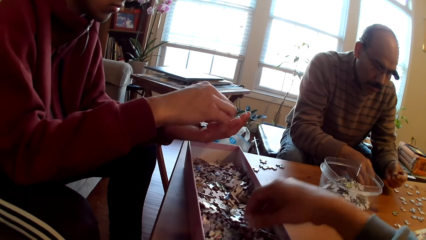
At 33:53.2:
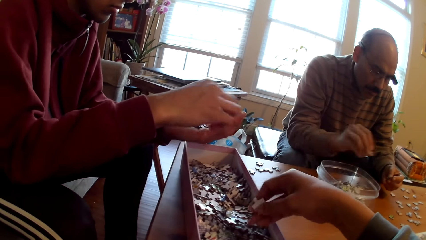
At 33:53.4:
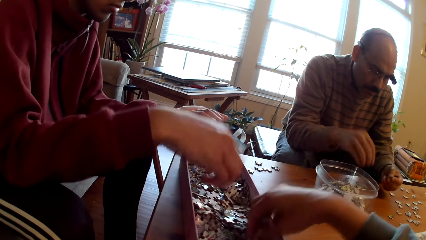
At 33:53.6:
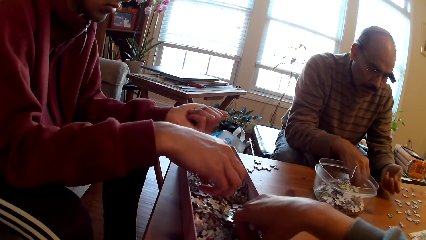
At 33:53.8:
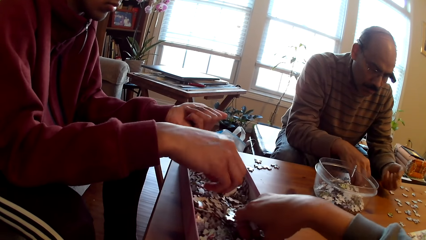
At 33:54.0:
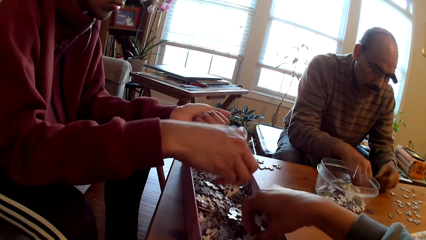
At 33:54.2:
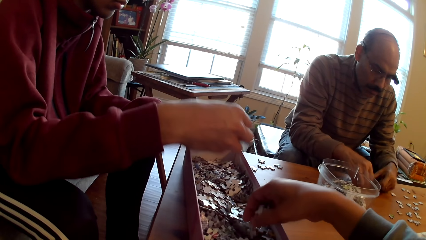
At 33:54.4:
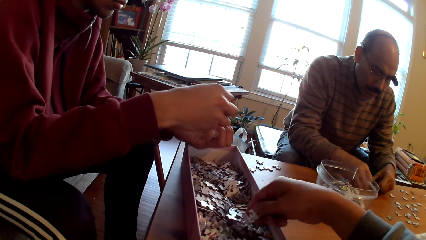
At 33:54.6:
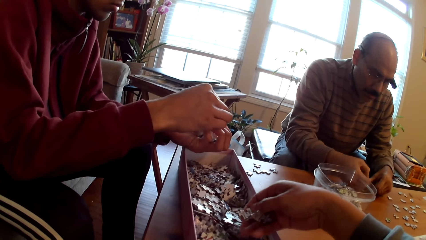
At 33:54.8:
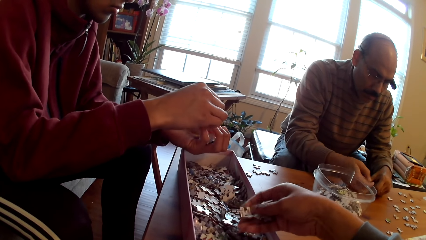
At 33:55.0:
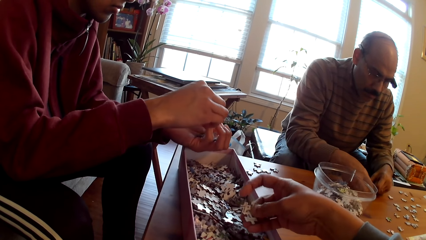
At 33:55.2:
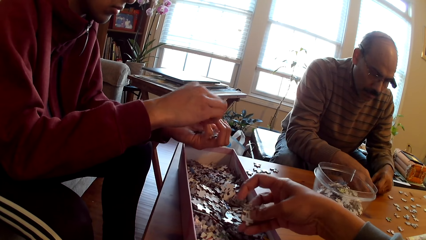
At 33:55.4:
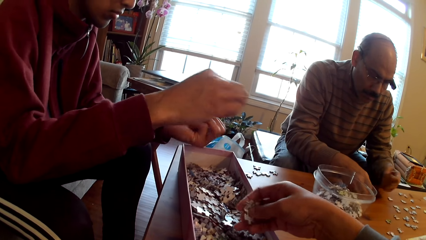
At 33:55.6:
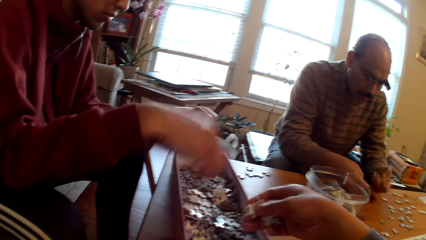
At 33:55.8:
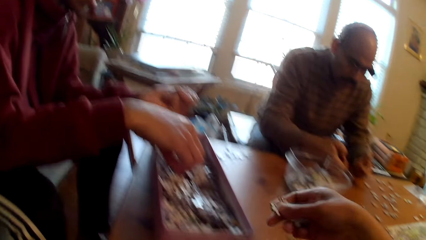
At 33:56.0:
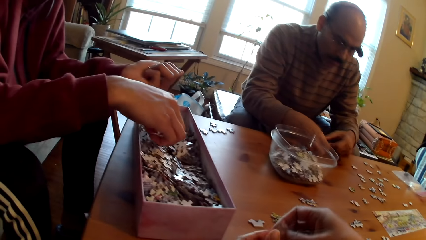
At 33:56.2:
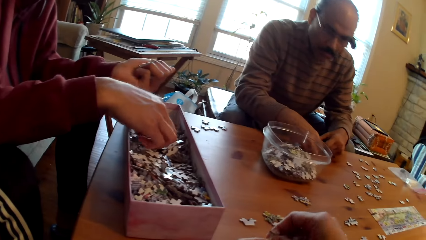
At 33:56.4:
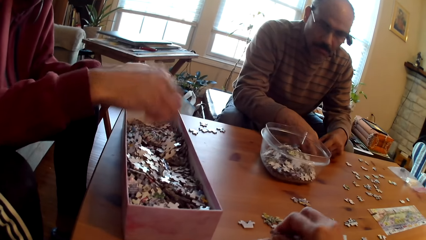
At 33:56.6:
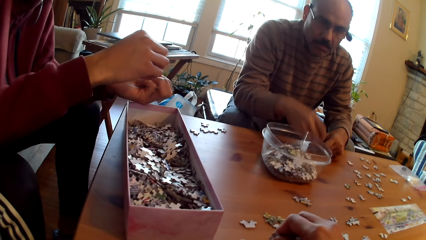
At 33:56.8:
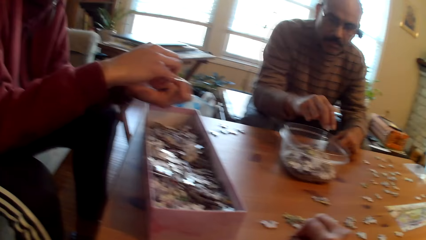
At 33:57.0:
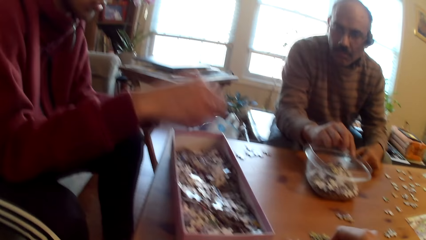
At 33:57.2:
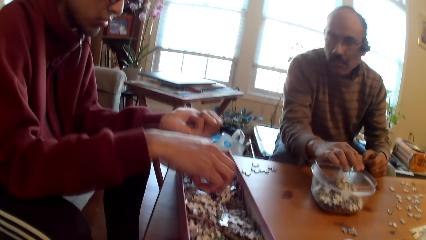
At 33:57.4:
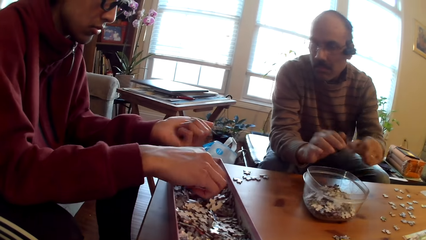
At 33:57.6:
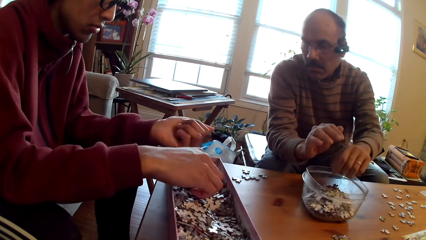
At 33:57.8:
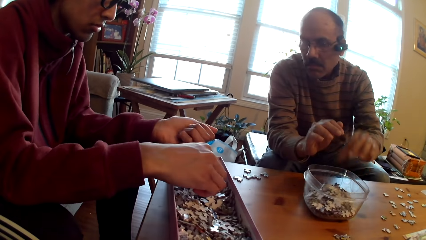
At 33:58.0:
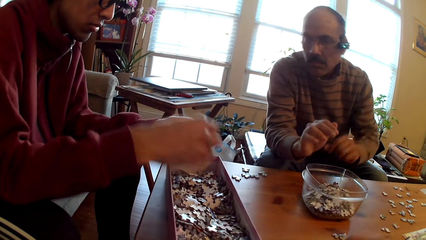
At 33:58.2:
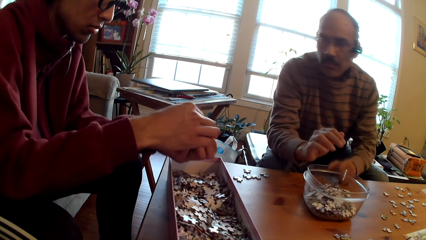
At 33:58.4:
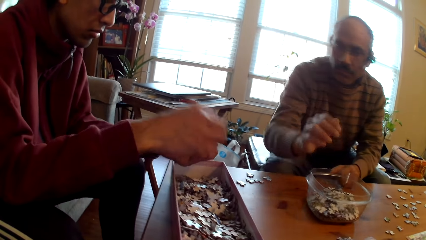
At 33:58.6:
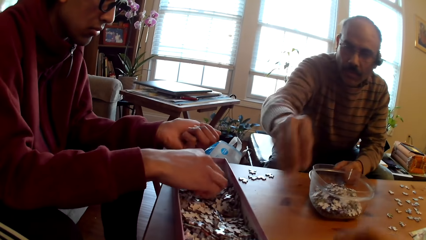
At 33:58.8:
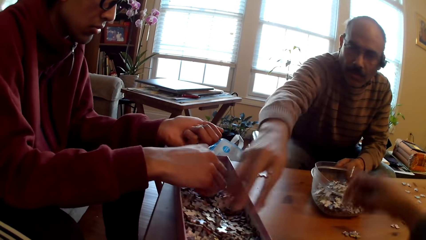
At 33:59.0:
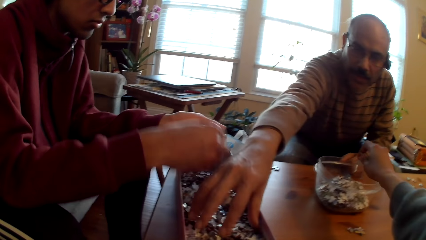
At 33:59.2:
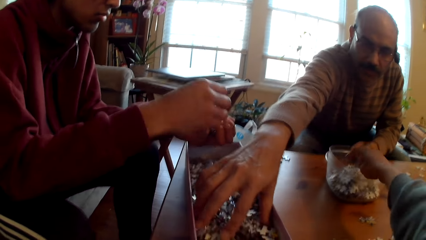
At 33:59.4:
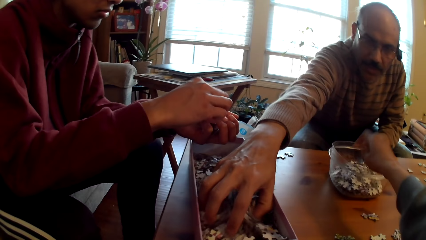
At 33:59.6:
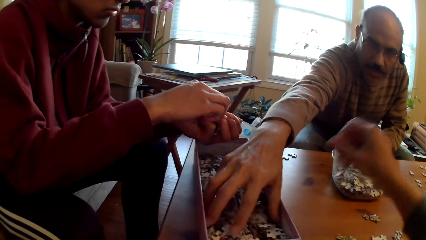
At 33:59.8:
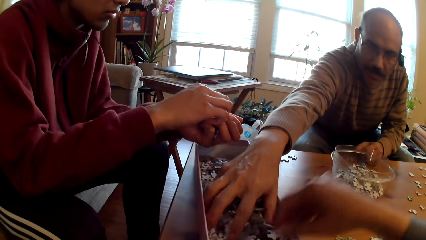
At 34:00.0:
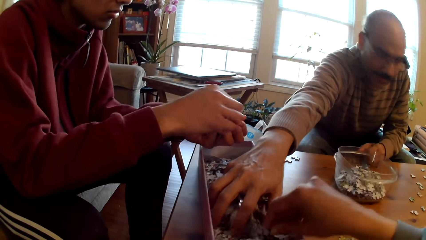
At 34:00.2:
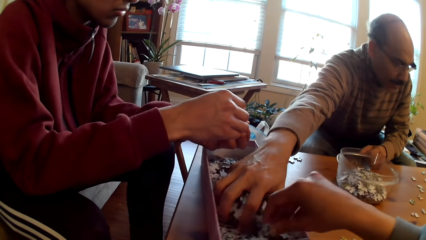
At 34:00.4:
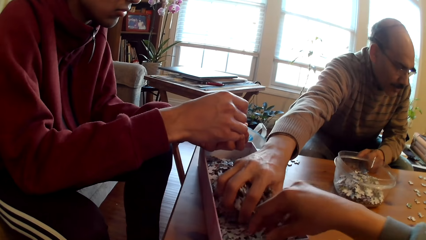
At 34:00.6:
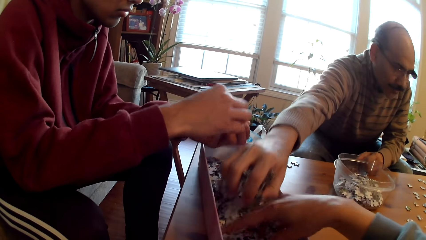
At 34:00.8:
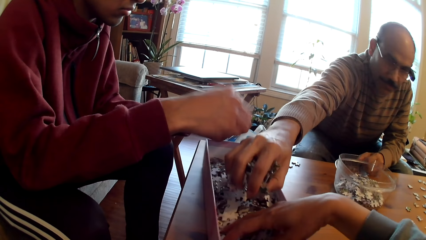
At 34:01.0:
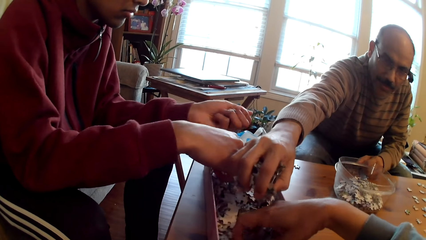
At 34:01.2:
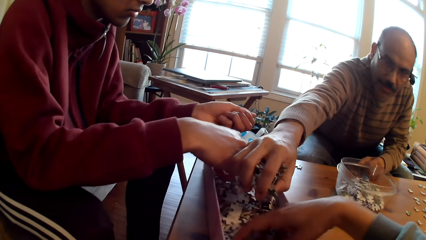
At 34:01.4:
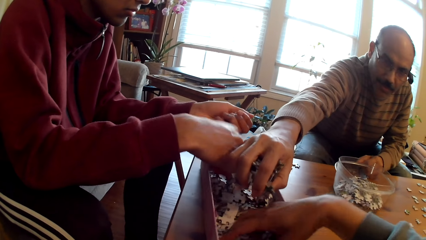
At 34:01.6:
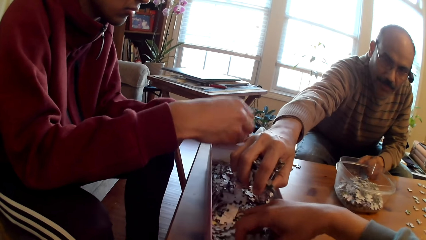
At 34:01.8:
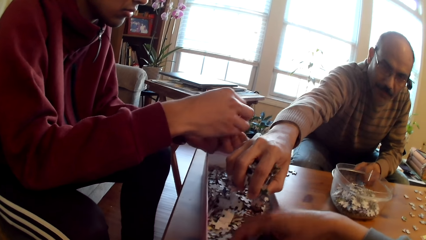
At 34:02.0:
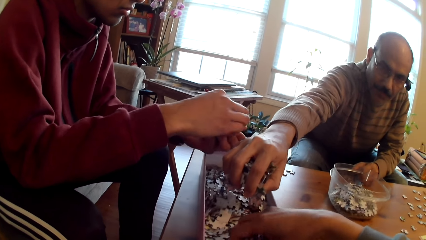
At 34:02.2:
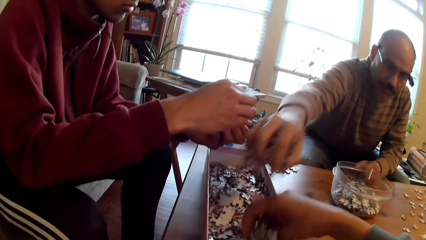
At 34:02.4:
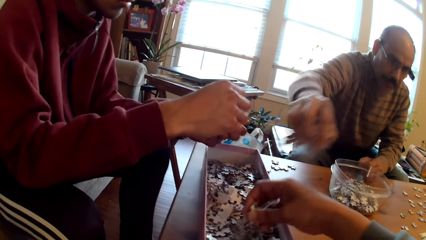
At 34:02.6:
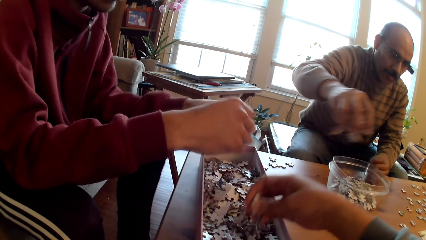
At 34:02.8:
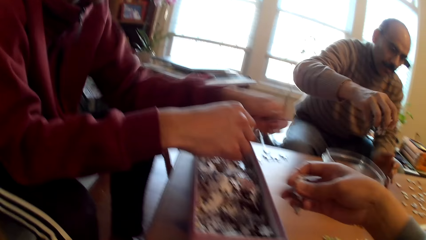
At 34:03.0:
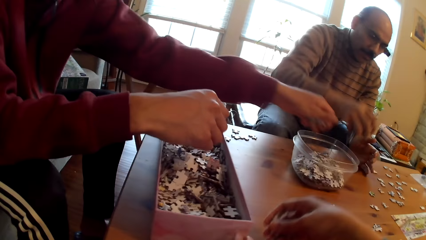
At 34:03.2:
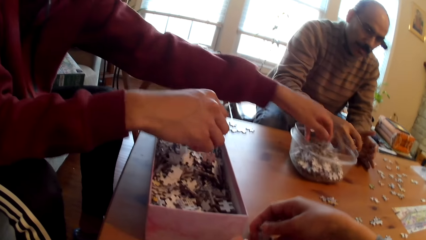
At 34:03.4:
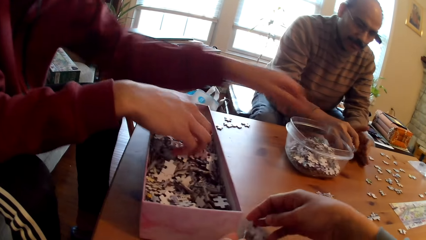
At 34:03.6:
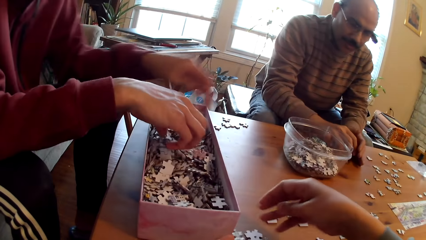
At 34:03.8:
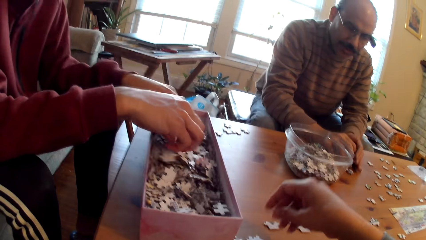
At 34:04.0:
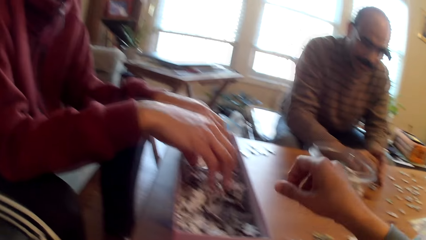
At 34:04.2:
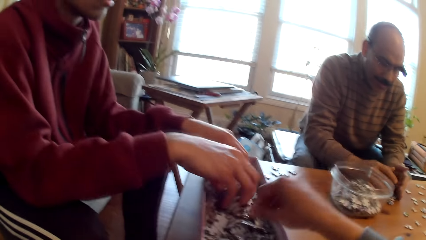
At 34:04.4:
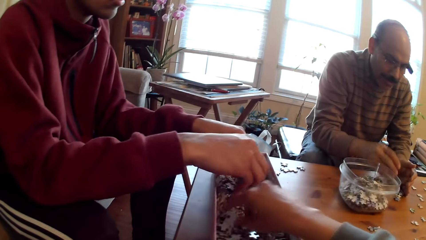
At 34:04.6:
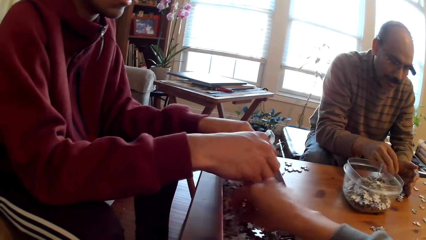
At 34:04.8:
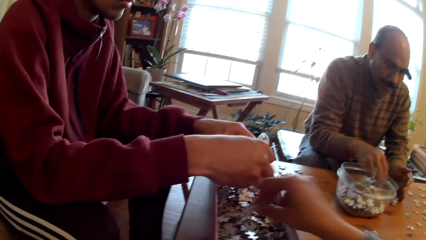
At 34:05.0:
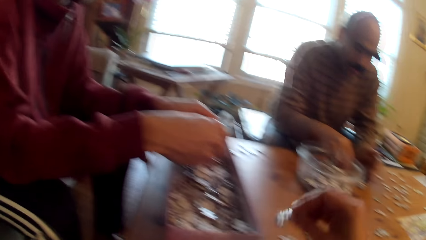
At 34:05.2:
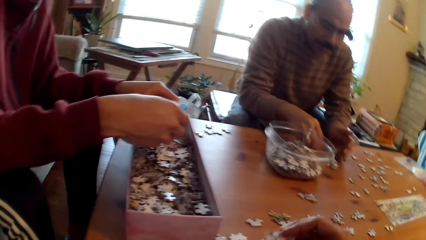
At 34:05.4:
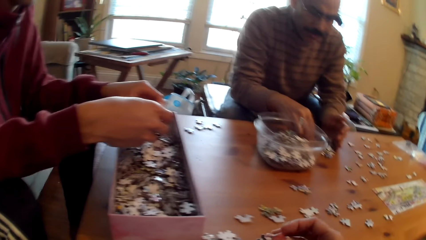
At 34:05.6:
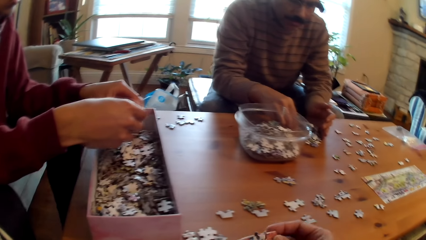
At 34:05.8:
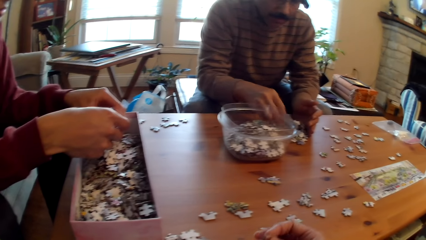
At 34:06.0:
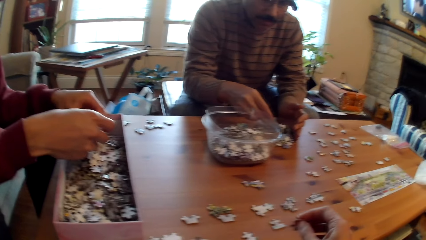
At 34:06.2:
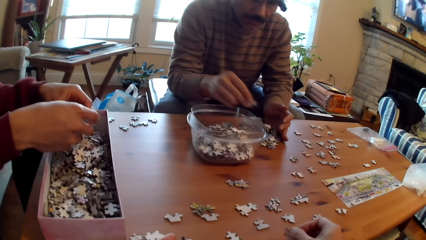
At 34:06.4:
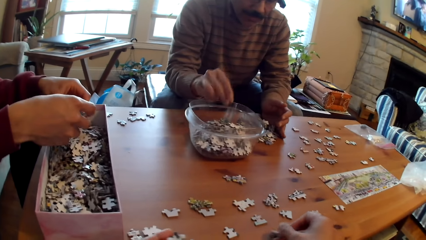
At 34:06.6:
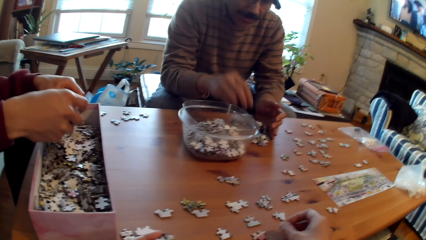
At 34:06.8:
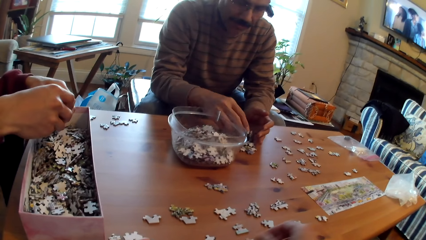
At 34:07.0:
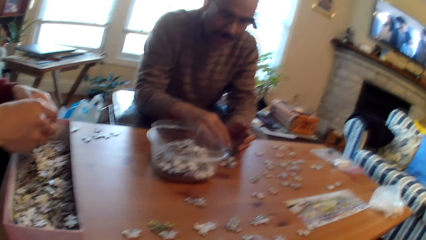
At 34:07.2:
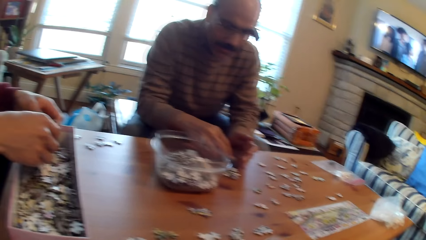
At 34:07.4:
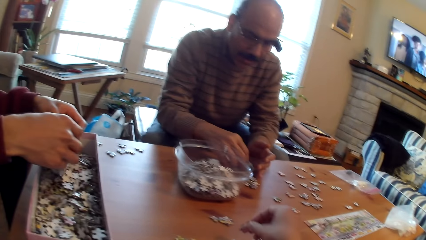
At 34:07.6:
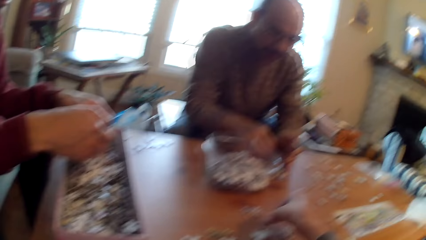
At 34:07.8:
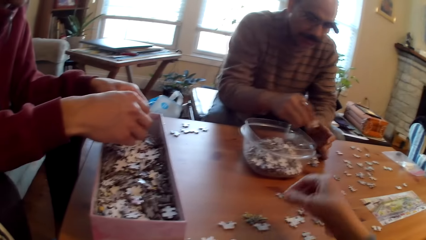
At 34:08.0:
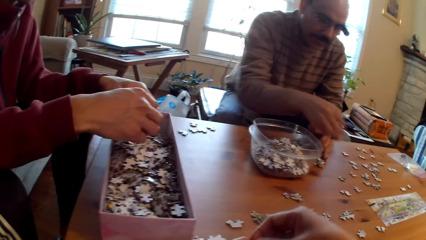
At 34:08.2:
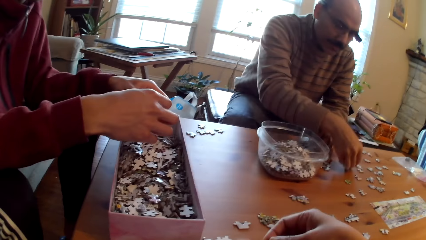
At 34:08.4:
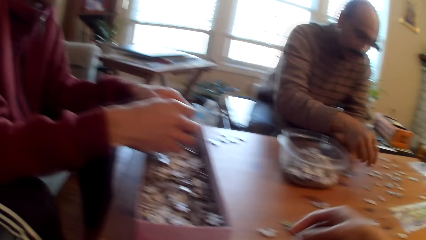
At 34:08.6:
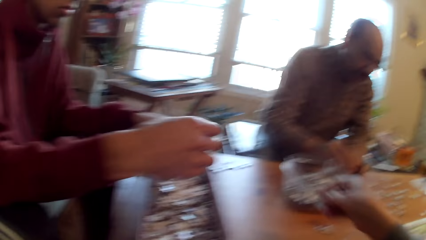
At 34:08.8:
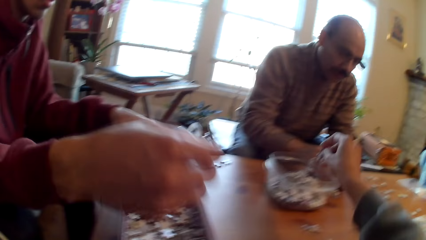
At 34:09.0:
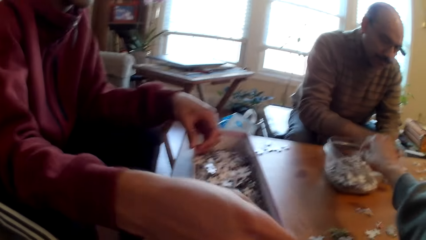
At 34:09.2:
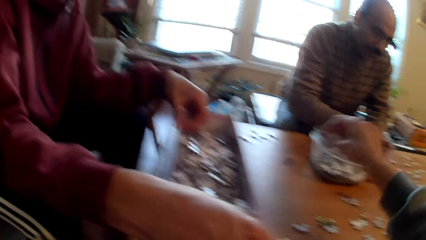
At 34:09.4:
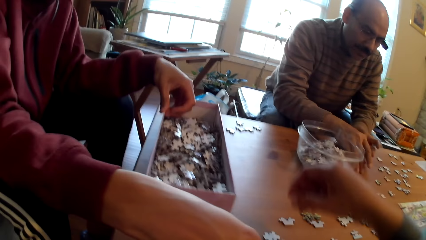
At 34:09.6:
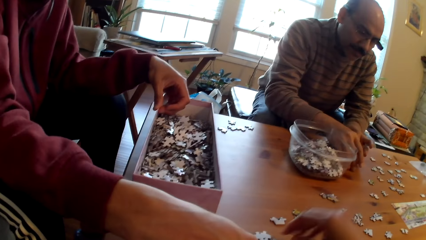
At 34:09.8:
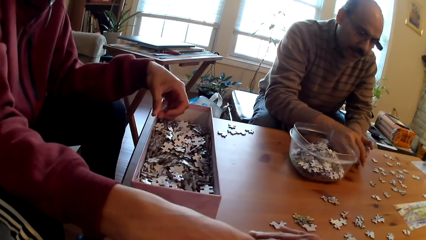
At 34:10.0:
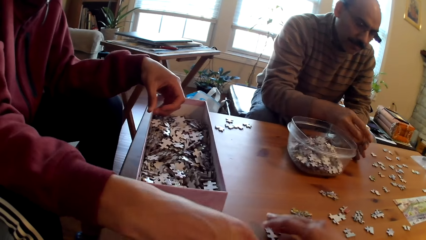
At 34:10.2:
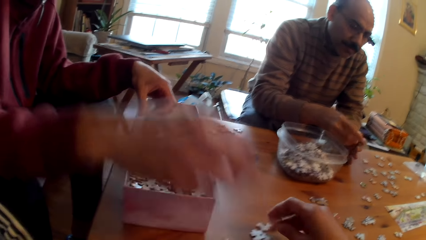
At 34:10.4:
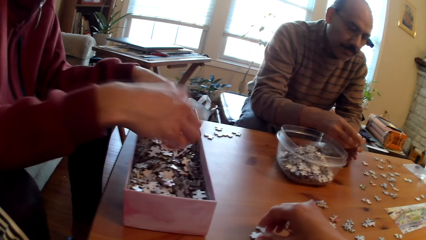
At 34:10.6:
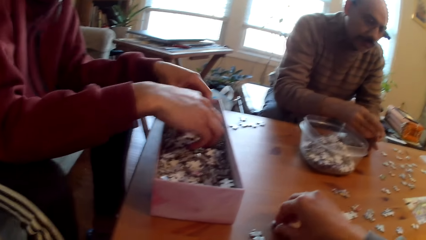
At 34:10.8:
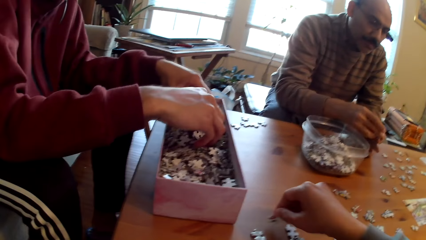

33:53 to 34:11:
A person picks a jigsaw piece. The camera wearer puts a jigsaw piece on the table. Another person drops puzzle pieces in the container, scoops a jigsaw piece, and pours the jigsaw piece on the table. The camera wearer collects the cards from the box. The other person picks a jigsaw piece. The camera wearer puts a jigsaw piece in the container.
